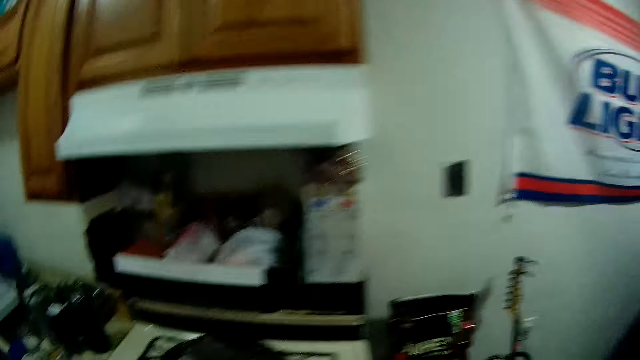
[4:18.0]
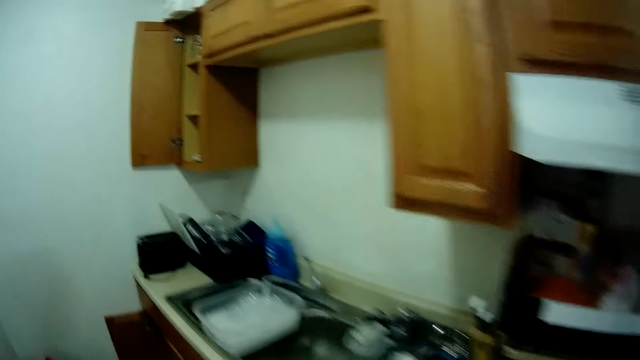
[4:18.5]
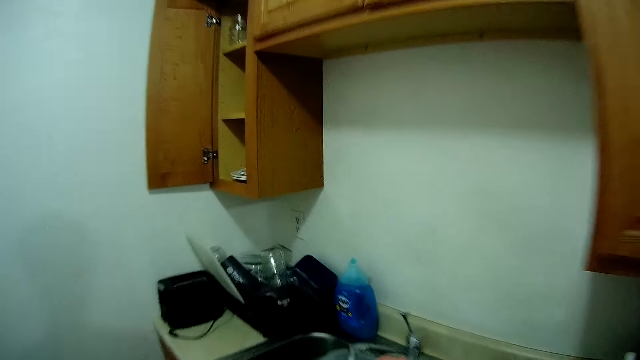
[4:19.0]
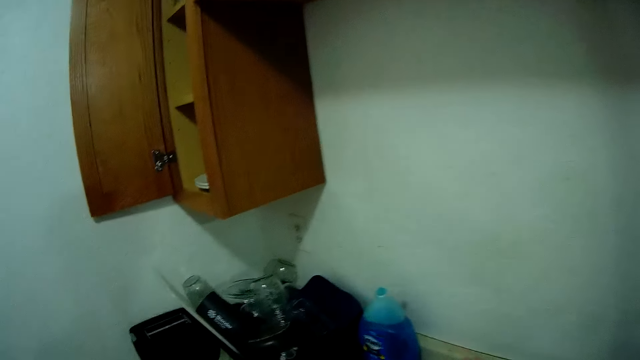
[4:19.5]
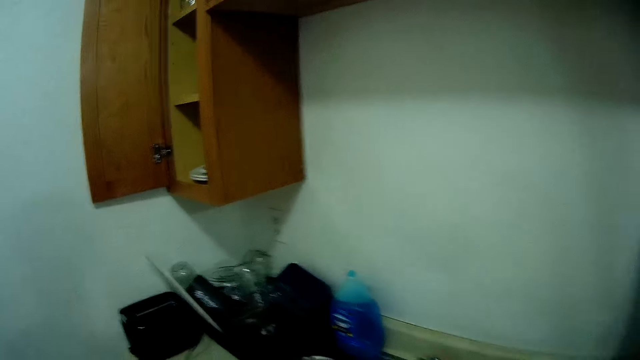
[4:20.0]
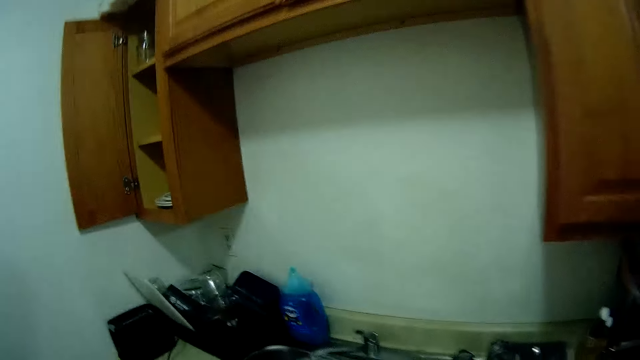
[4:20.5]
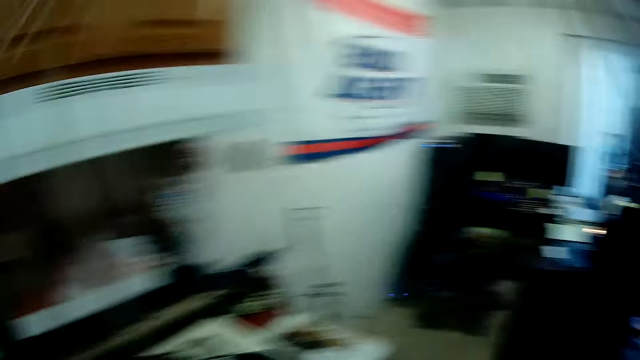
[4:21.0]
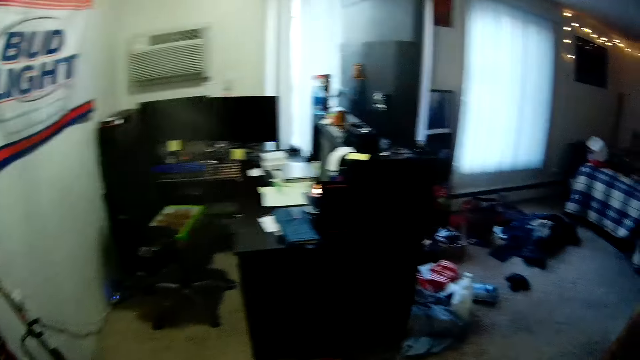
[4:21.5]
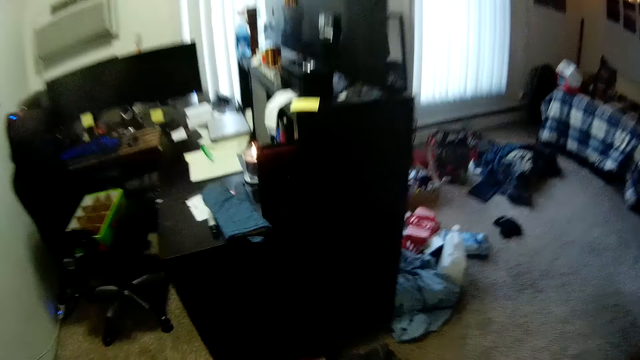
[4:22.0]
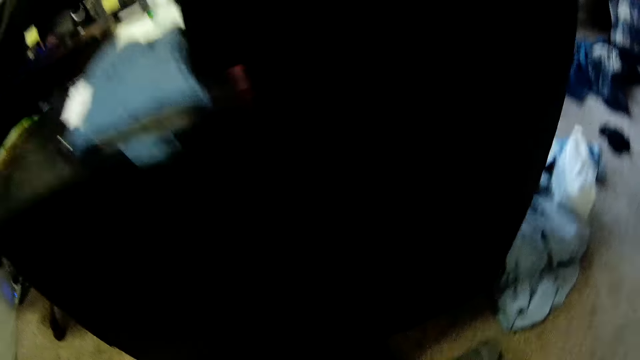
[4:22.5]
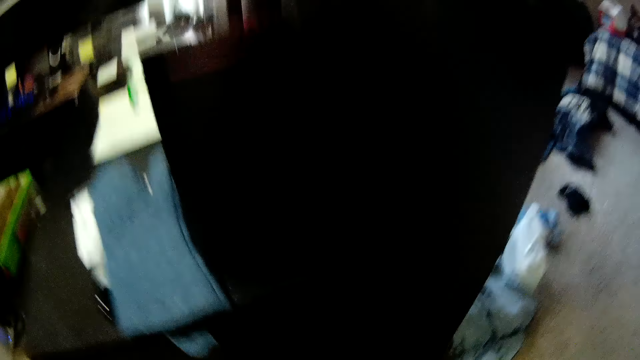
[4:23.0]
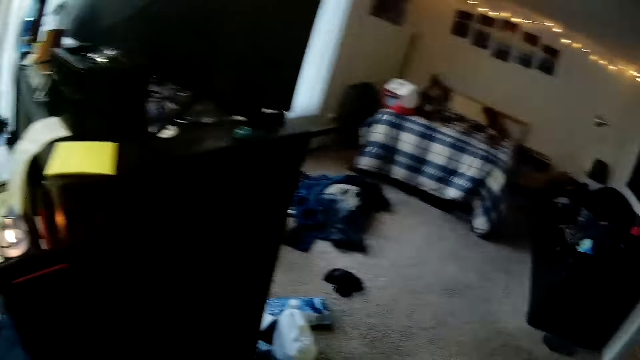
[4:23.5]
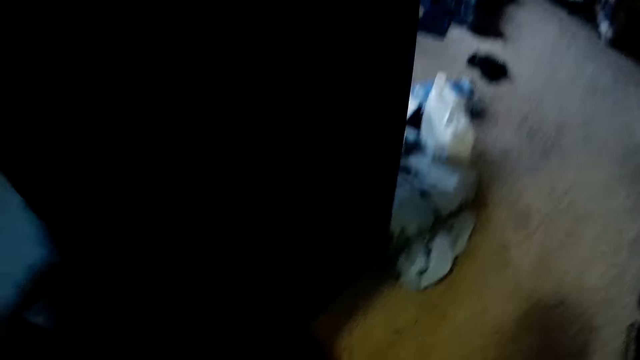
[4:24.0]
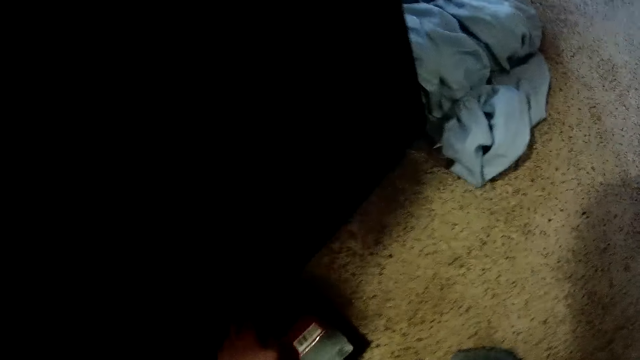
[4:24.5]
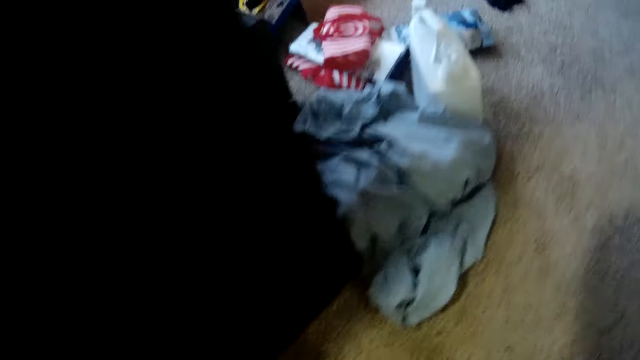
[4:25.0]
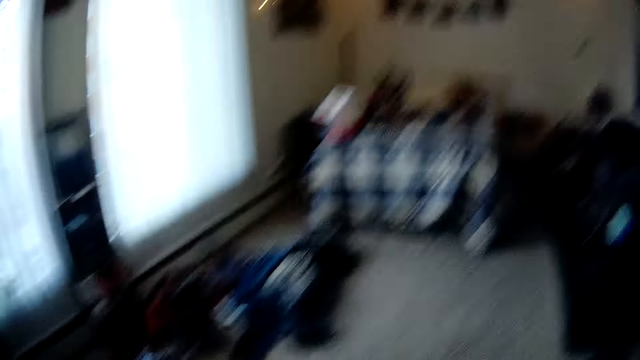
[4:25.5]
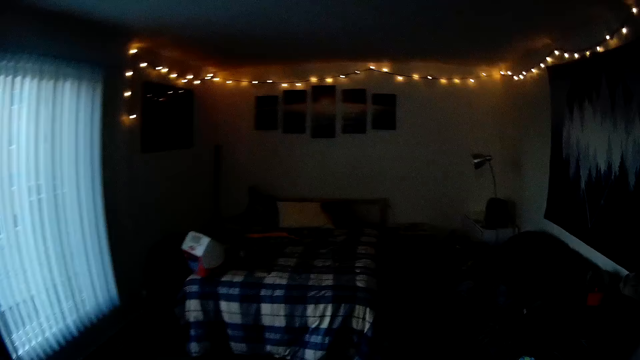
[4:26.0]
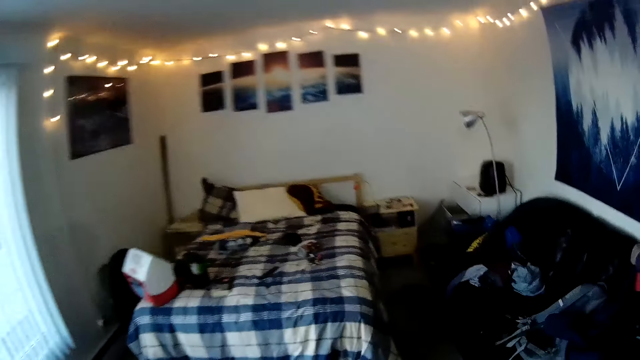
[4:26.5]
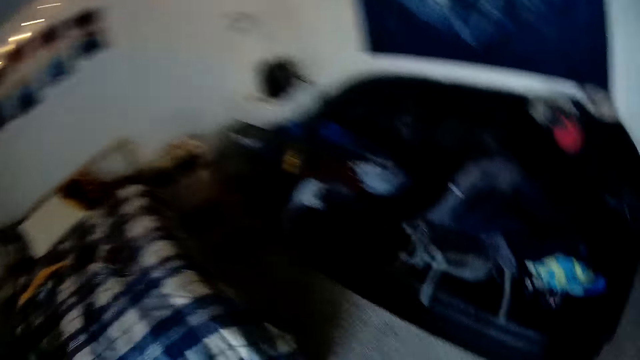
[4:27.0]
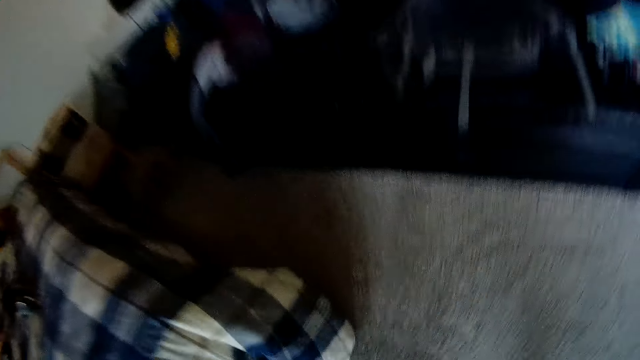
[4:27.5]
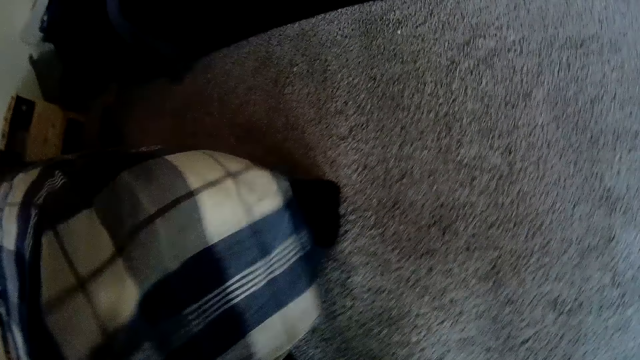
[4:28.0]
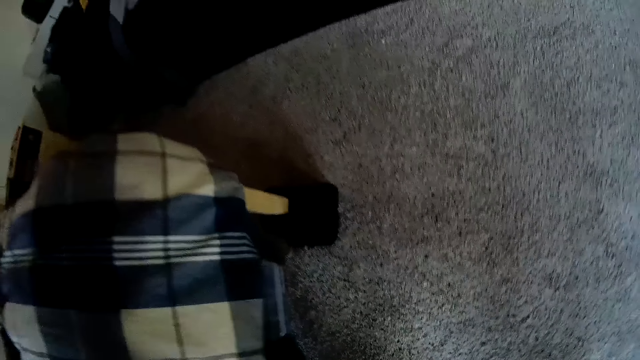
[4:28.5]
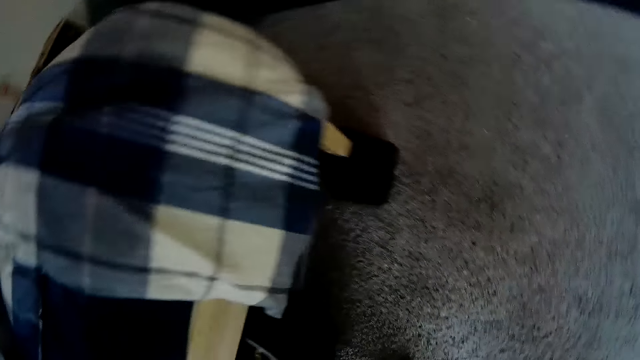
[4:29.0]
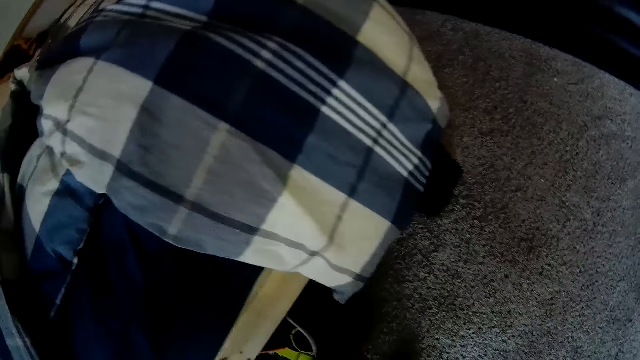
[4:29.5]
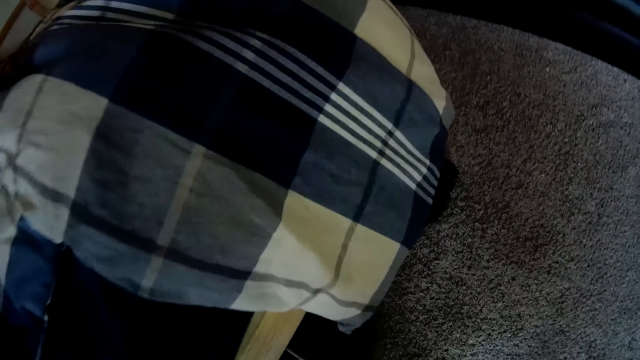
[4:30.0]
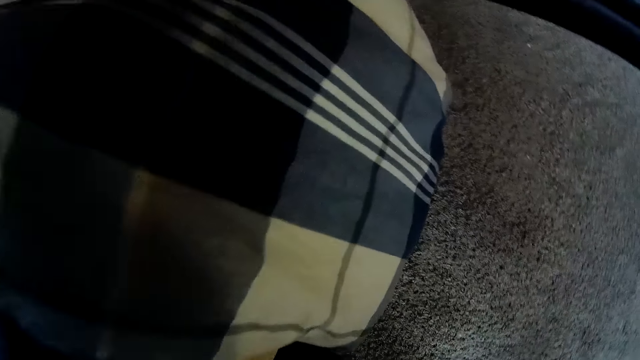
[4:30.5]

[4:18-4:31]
The camera wearer moves into the bedroom of the apartment. They walk in the kitchen. They walk in the room. They hold a duvet. They pull the bedsheet on the bed.

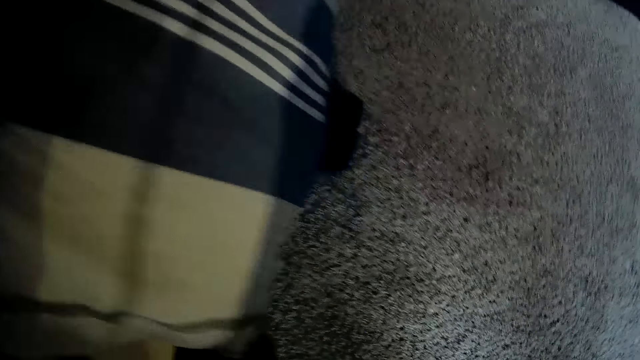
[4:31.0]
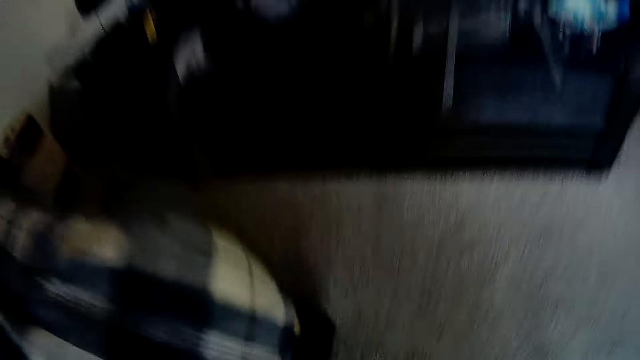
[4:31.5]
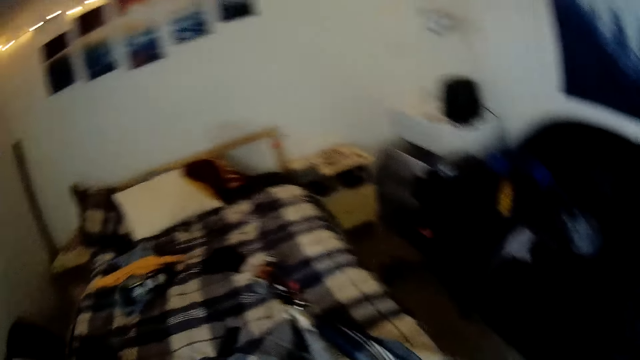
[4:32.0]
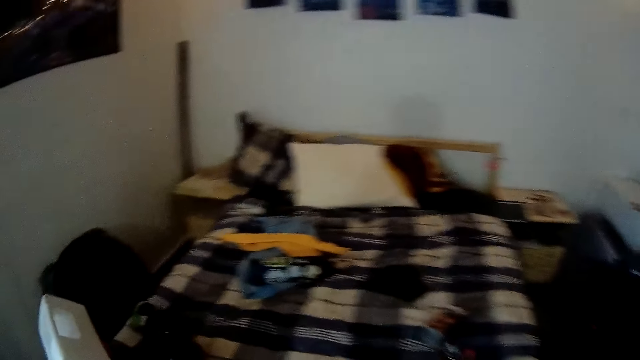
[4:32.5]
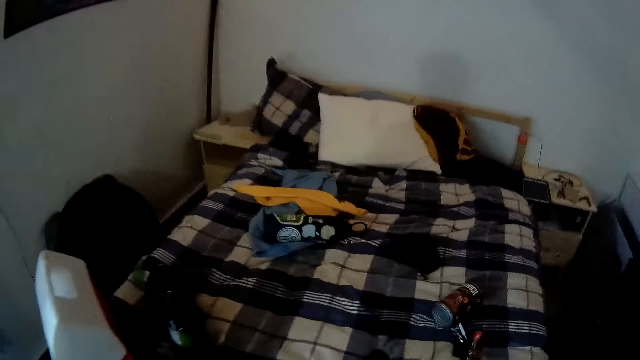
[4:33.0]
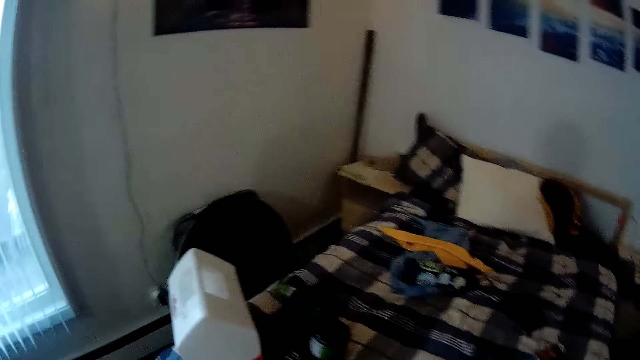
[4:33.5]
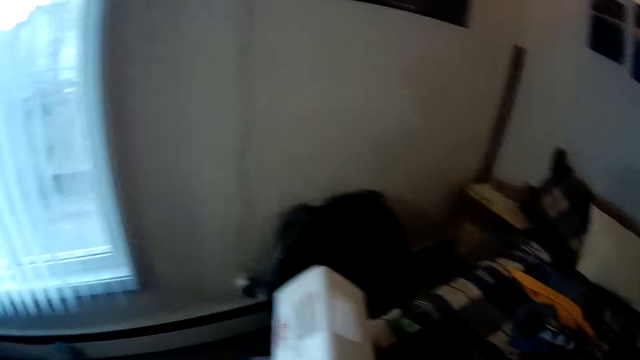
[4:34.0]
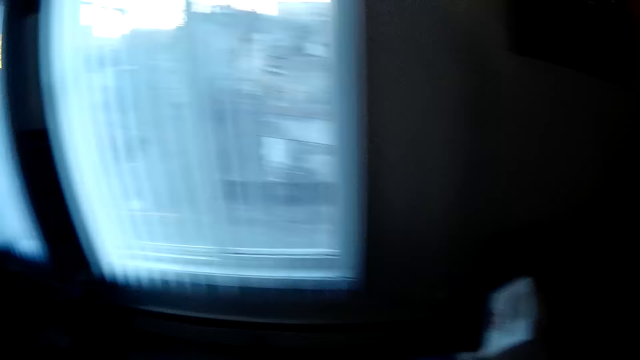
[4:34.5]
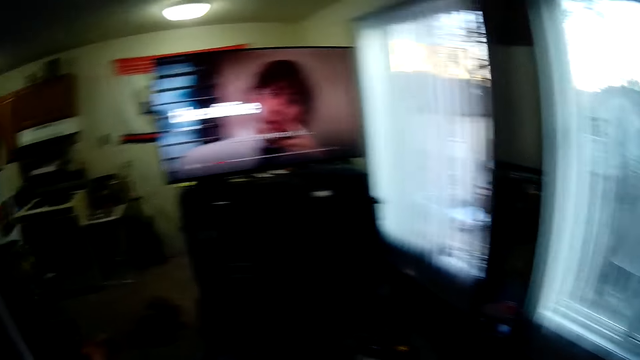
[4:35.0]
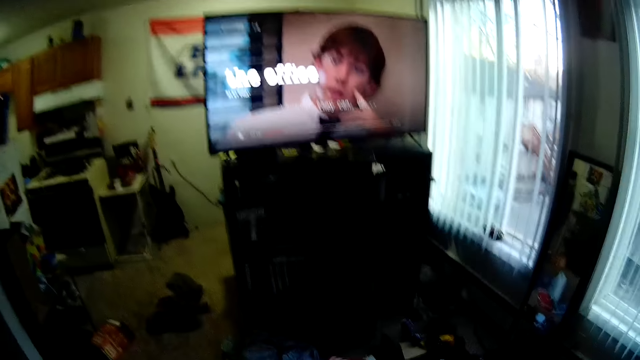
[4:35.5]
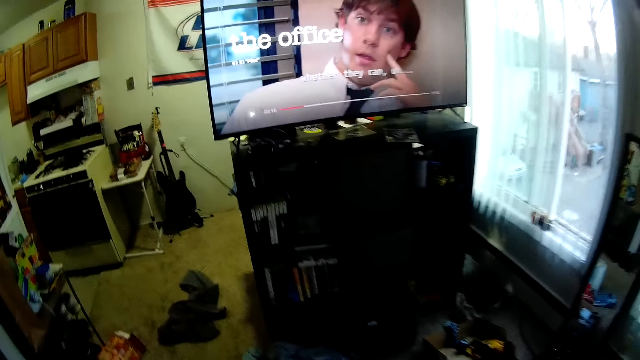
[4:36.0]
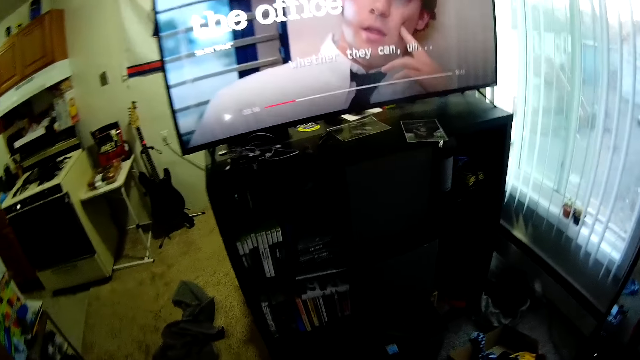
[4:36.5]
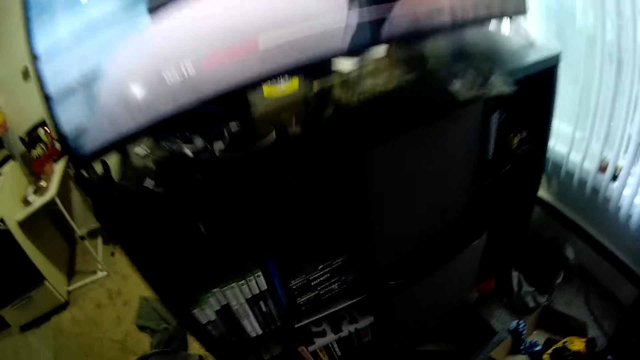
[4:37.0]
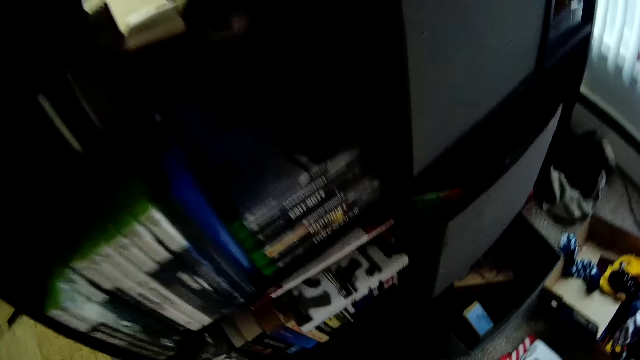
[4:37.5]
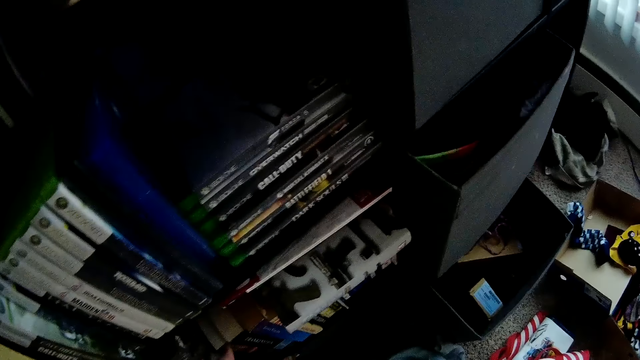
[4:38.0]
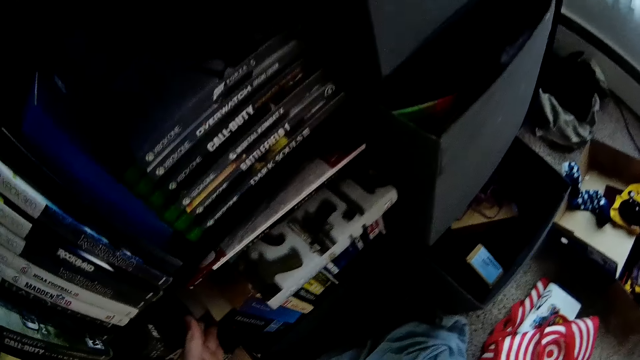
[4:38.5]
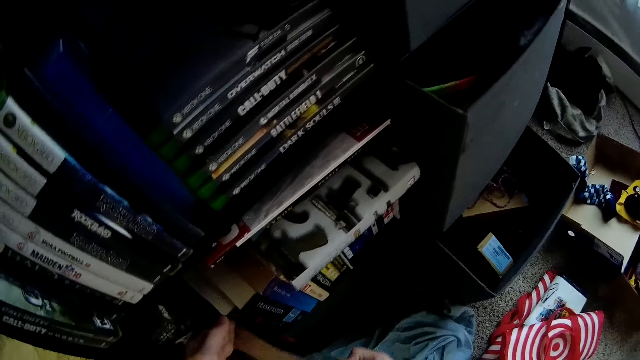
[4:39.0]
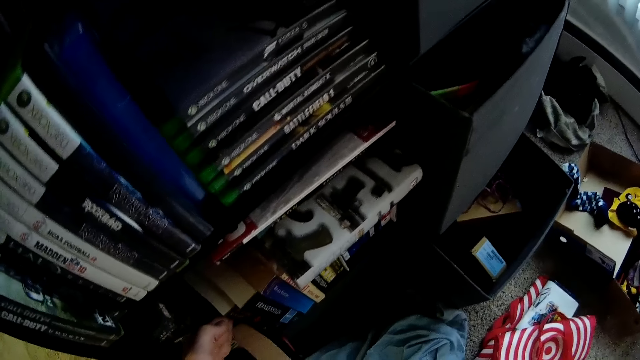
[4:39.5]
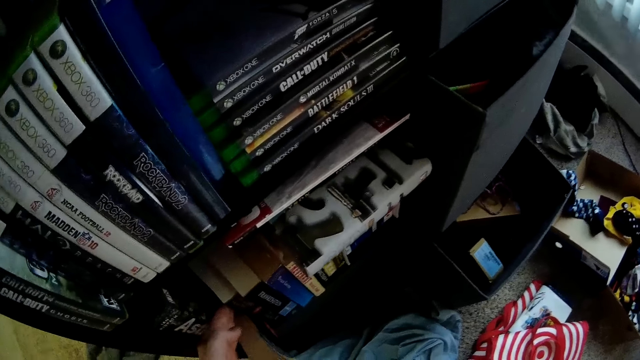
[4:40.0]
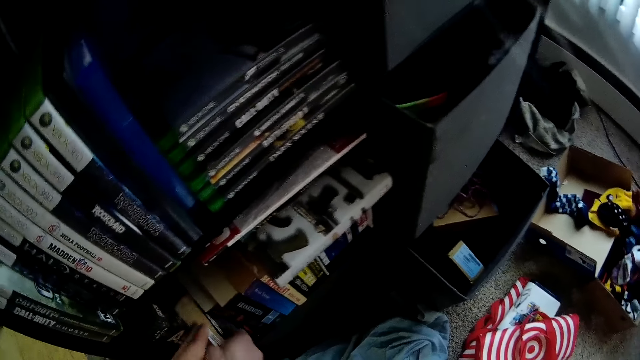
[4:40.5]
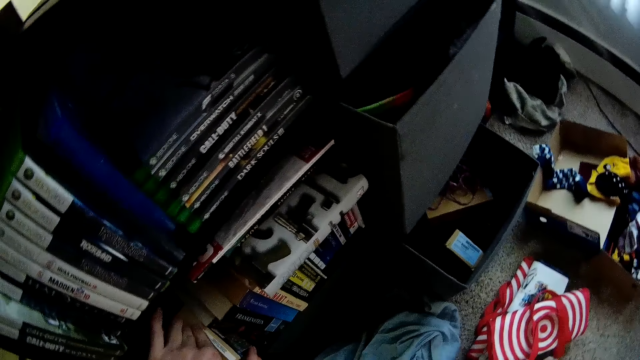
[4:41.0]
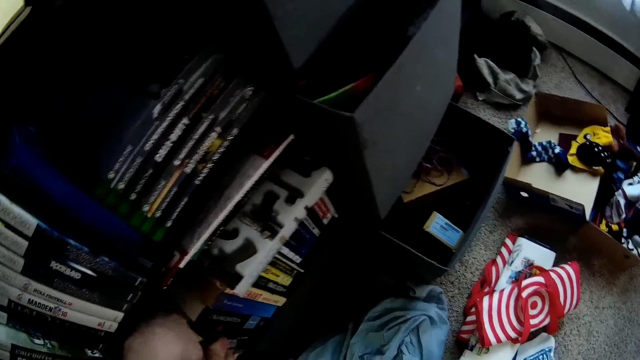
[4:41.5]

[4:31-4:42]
The camera wearer moves near the bed. They pull a book from under the bed. They walk in the room. They place the book in a shelf in the bedroom. They search on the book shelf.
